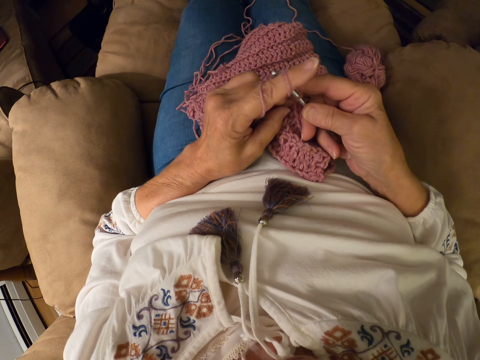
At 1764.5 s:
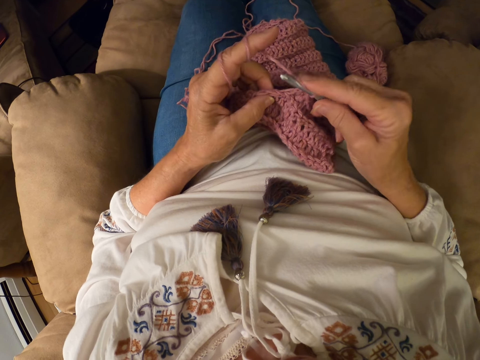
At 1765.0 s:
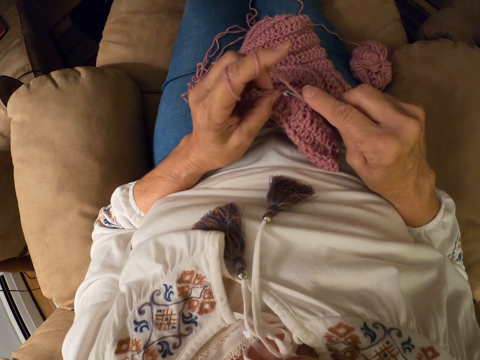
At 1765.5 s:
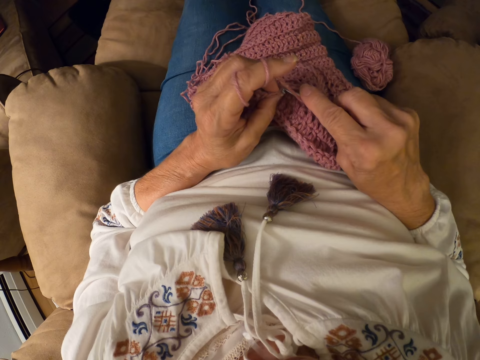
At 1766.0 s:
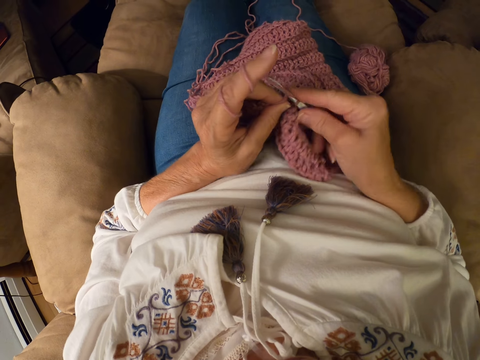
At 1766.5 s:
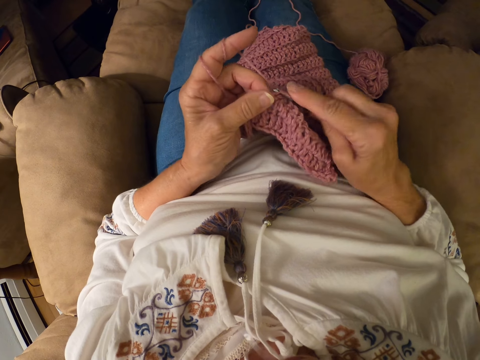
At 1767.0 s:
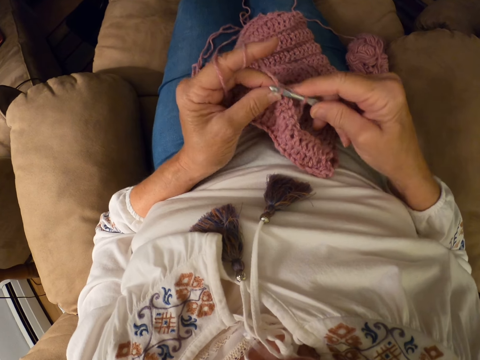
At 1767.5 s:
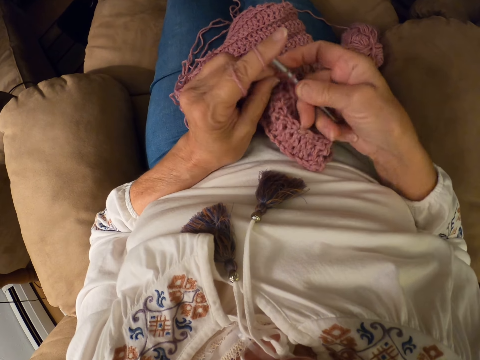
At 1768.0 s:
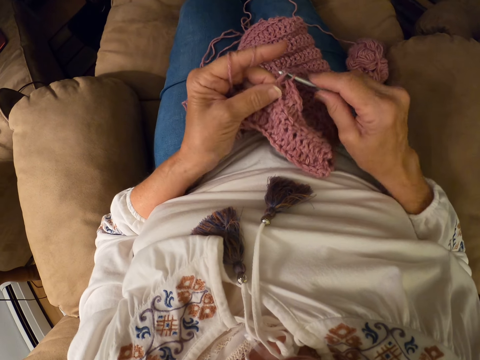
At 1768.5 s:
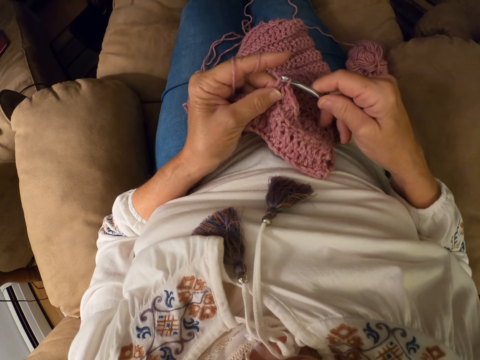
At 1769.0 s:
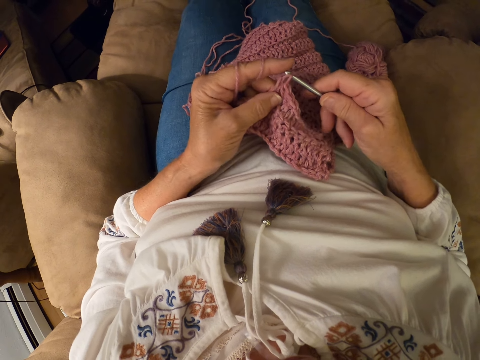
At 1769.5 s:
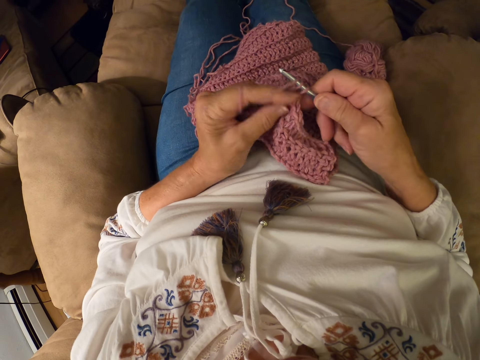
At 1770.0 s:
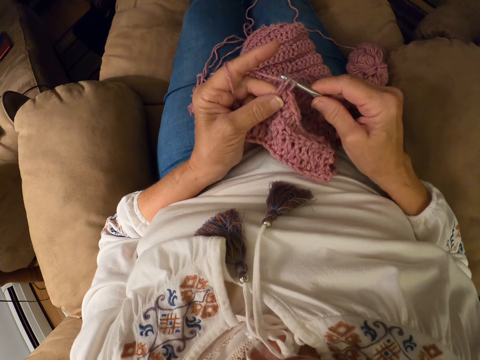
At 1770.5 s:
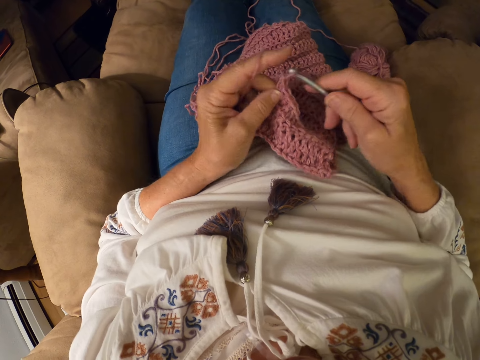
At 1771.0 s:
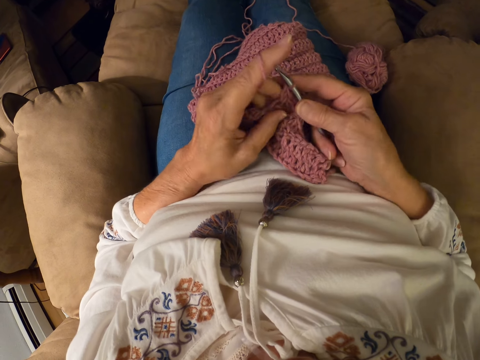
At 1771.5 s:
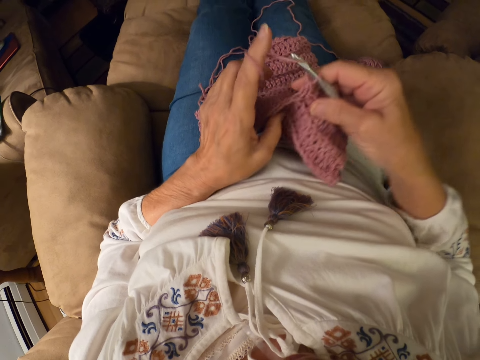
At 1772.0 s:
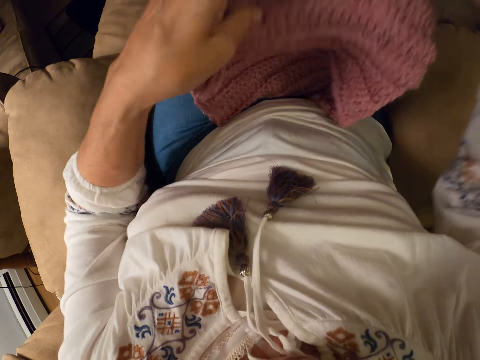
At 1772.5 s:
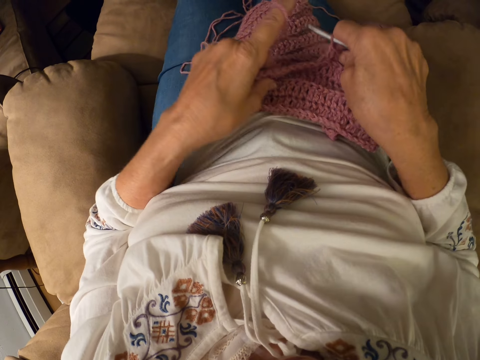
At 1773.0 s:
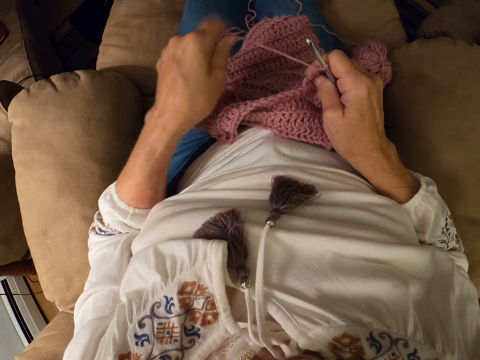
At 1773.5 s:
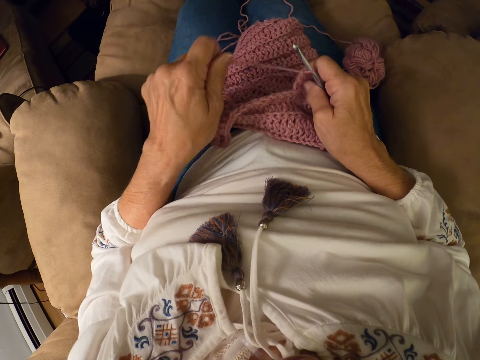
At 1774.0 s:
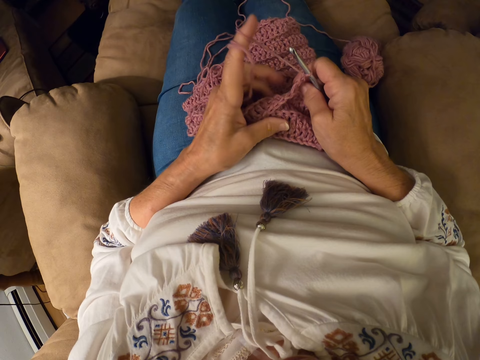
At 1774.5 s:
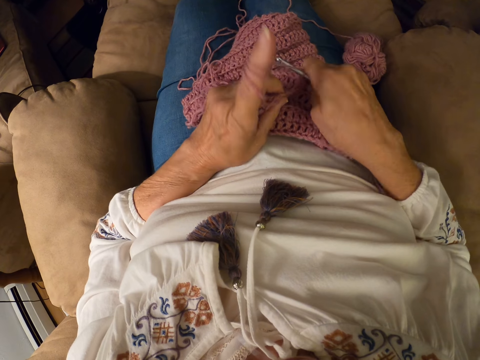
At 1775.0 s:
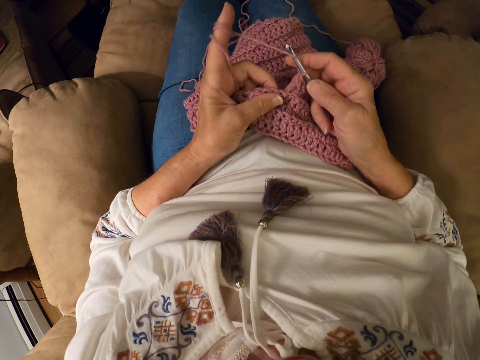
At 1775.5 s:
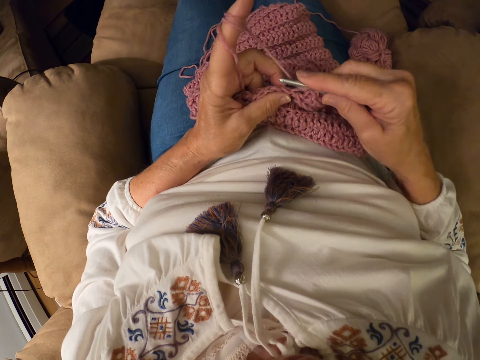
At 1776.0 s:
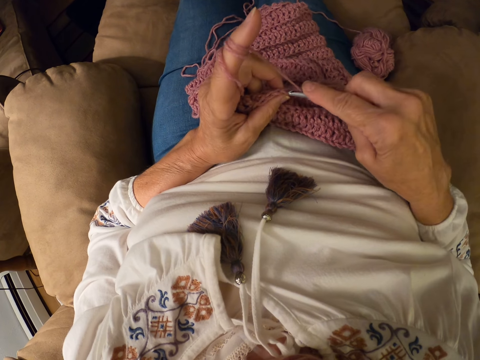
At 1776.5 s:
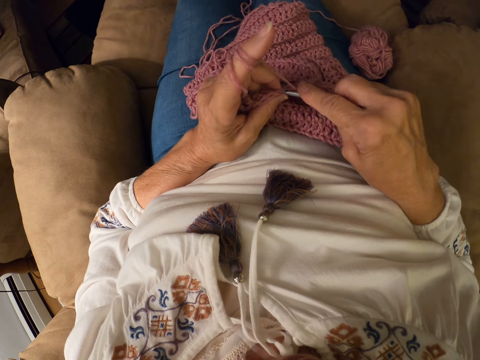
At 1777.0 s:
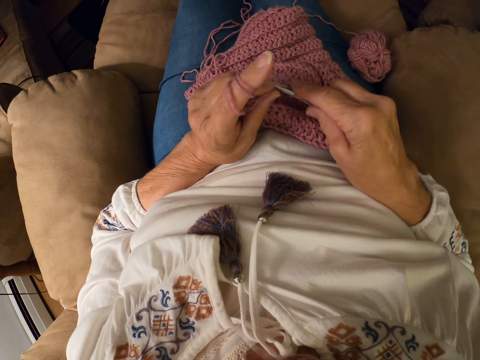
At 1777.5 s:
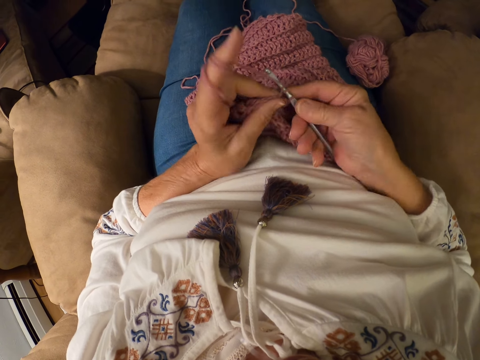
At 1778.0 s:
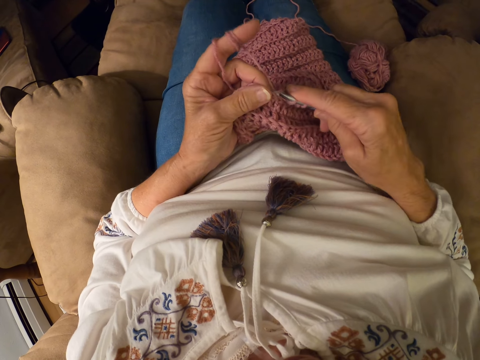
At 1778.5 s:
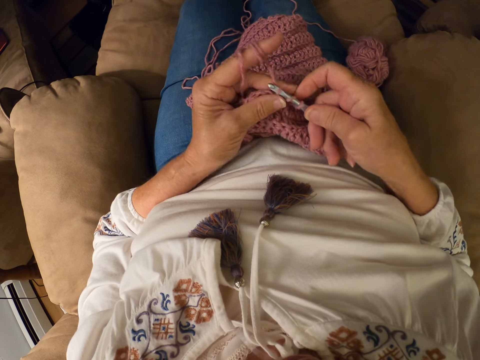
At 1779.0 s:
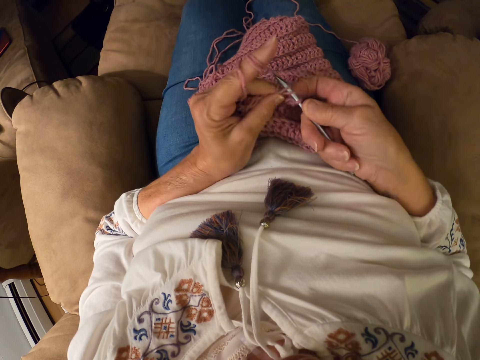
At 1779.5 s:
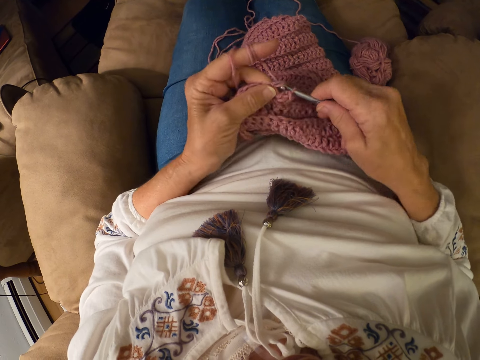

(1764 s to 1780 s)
The camera wearer adjusts the crocheted yarn or garment. She rolls the yarn with her left index finger. She crochets the garment with the yarn and the crochet hook.

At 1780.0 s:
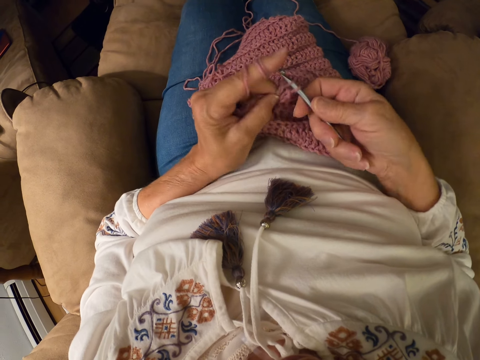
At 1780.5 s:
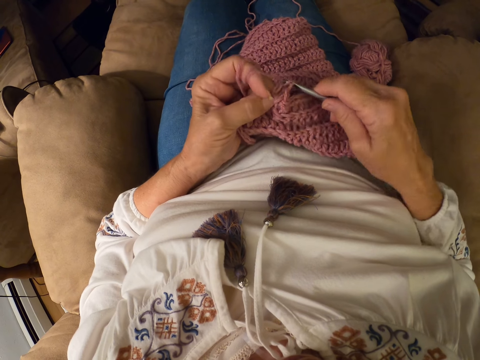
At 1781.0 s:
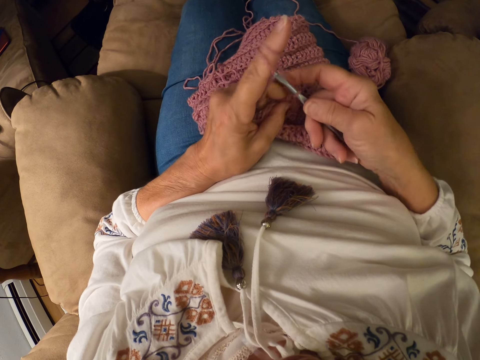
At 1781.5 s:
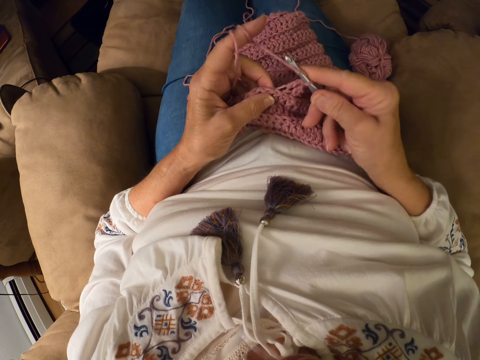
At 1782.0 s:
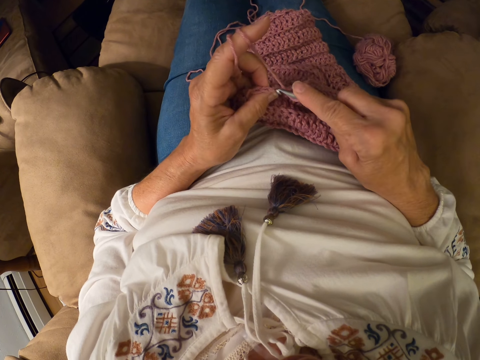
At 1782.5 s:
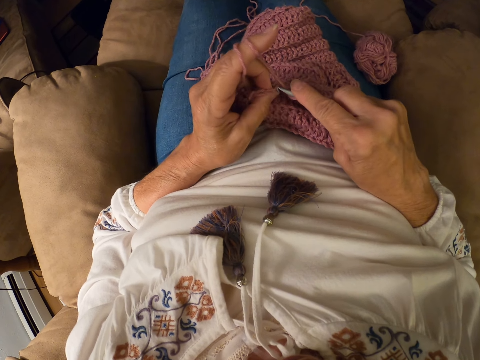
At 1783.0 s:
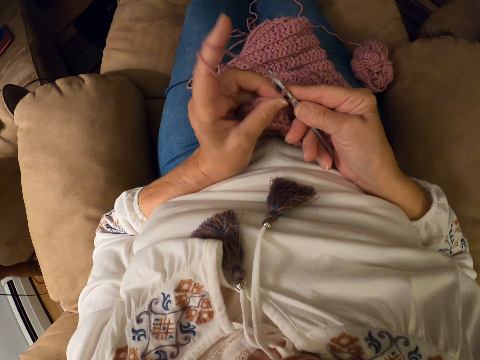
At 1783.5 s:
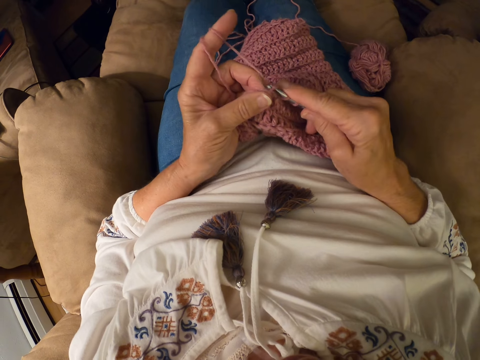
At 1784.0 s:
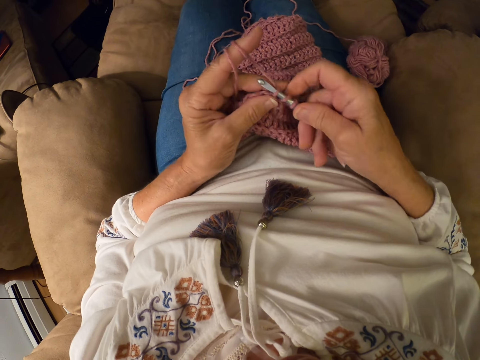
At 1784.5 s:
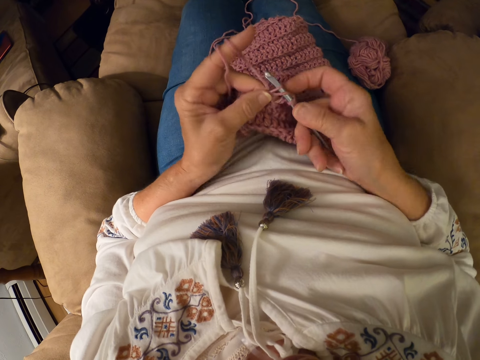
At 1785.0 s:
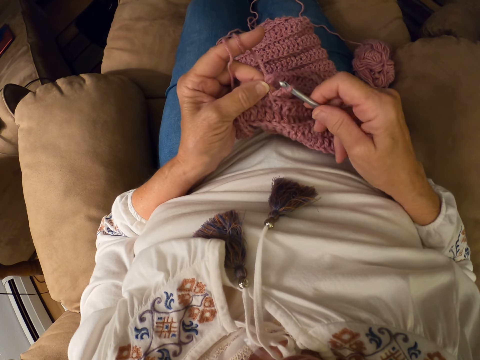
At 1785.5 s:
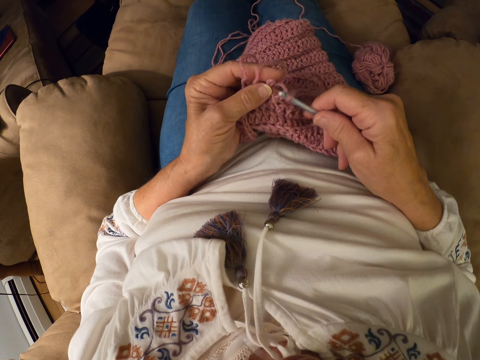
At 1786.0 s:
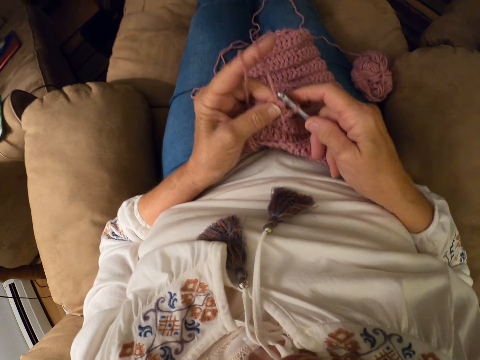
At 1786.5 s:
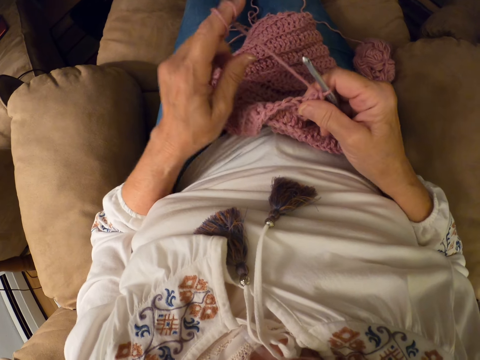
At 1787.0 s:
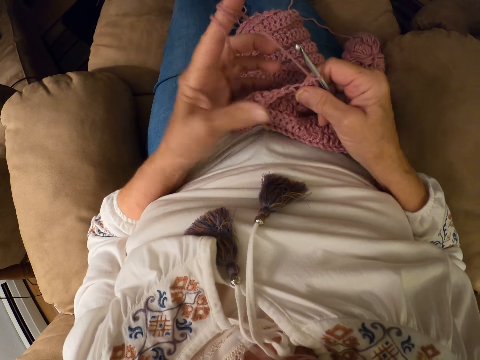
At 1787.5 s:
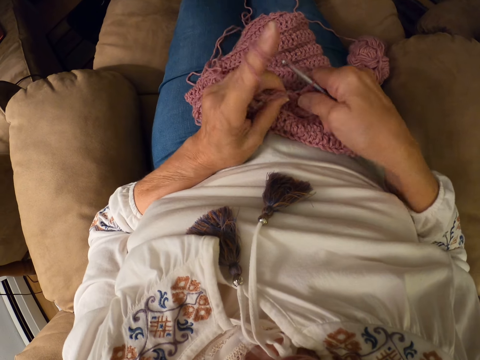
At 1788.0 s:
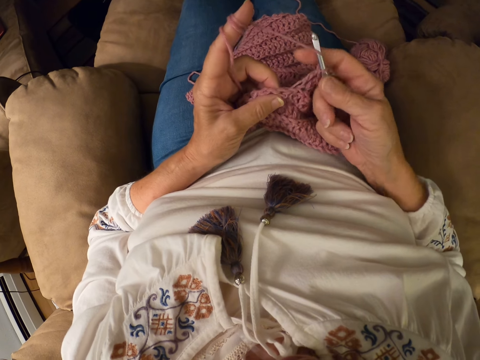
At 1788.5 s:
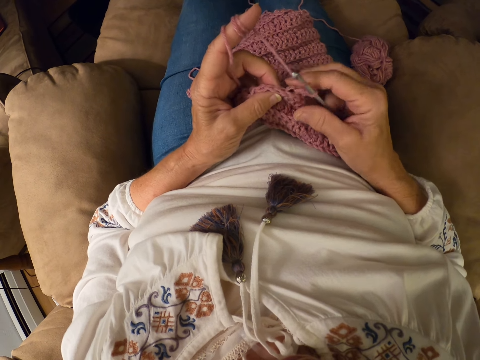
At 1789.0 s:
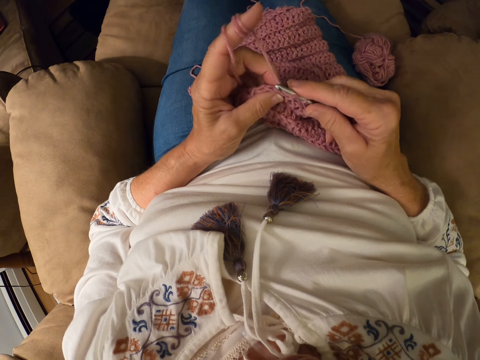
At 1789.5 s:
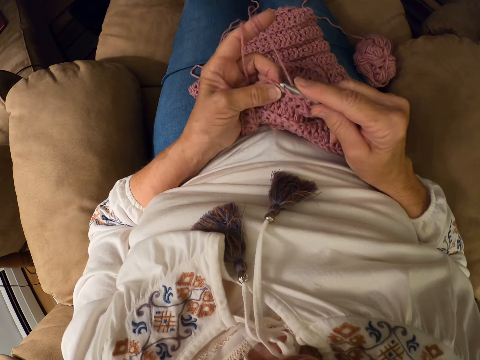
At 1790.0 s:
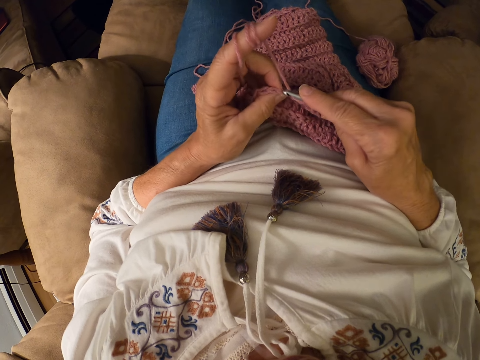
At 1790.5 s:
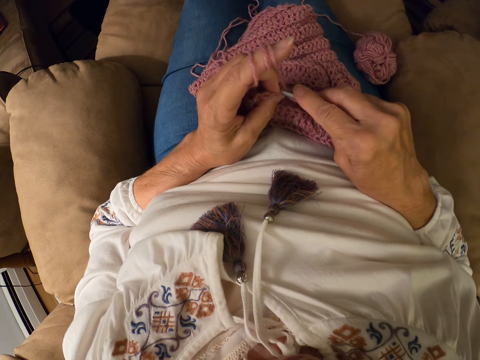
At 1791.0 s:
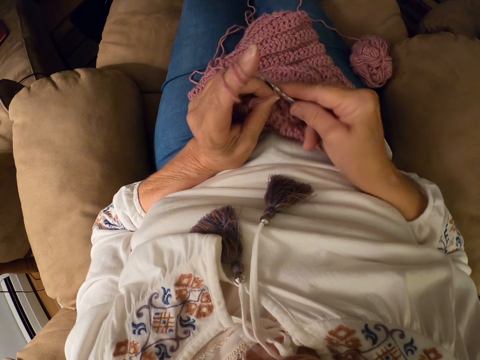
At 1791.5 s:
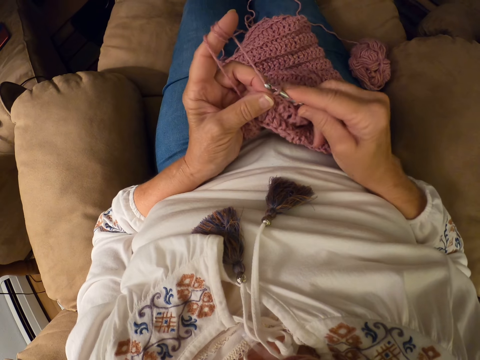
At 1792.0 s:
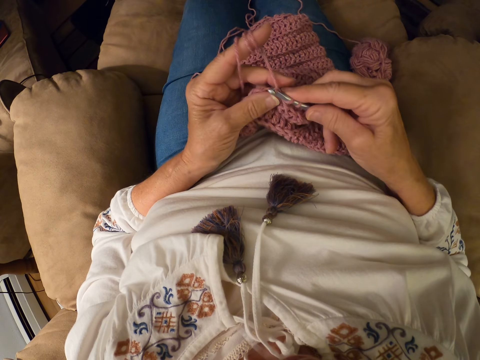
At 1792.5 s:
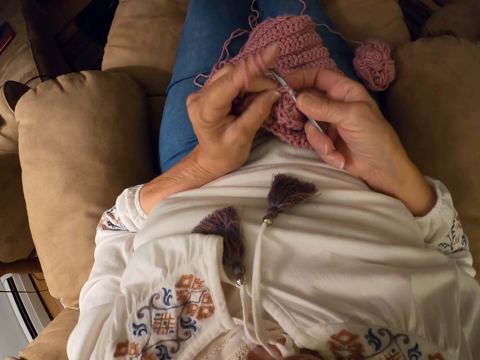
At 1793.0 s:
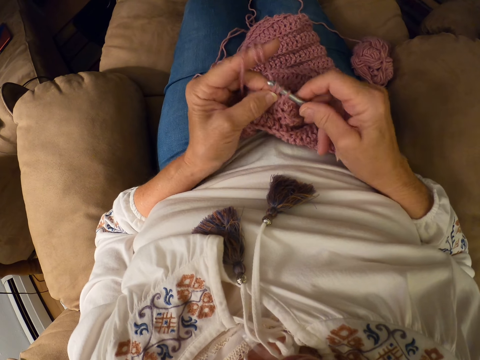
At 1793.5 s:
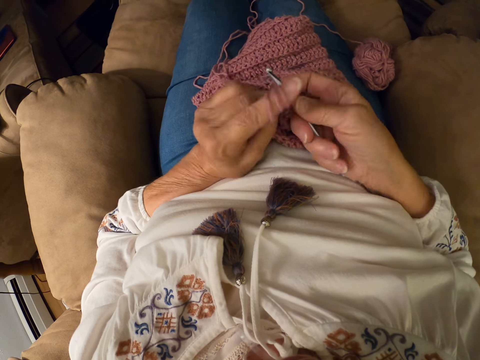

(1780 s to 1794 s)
The camera wearer rolls the yarn with her left index finger. She crochets the yarn with the crochet hook.
